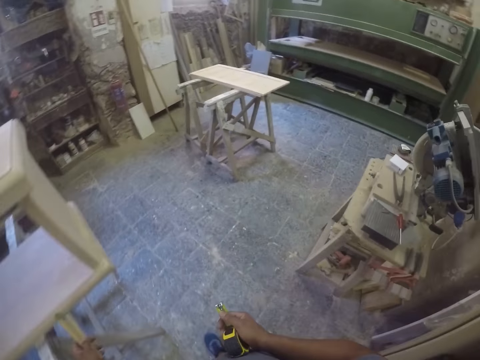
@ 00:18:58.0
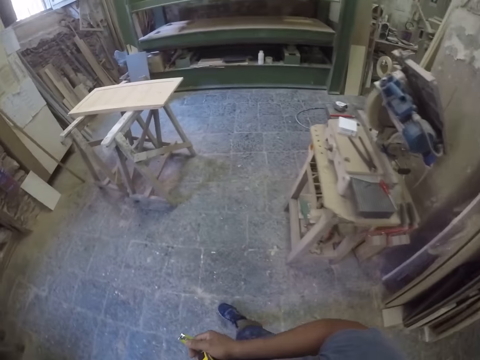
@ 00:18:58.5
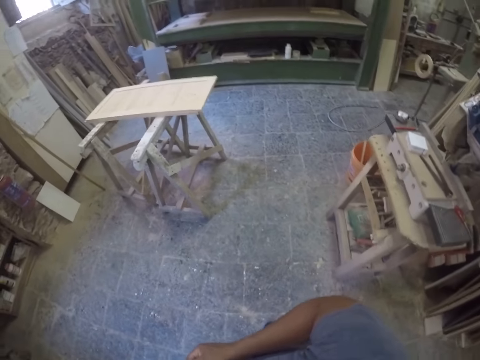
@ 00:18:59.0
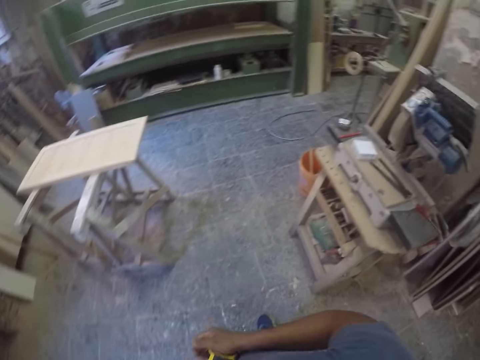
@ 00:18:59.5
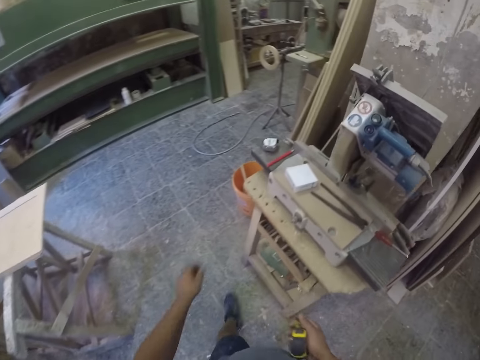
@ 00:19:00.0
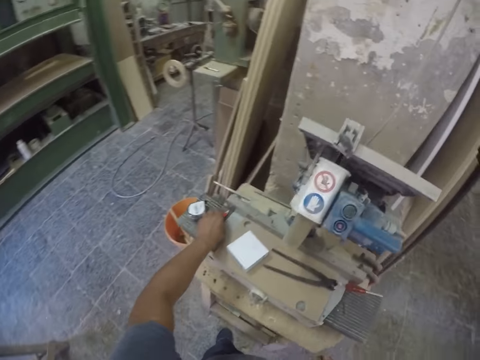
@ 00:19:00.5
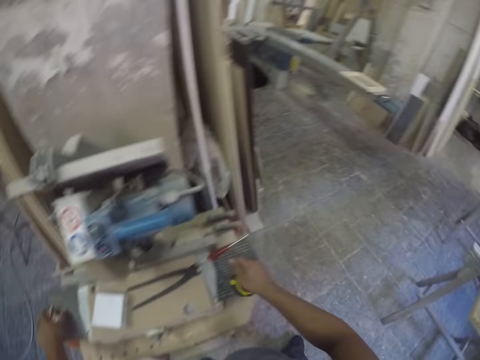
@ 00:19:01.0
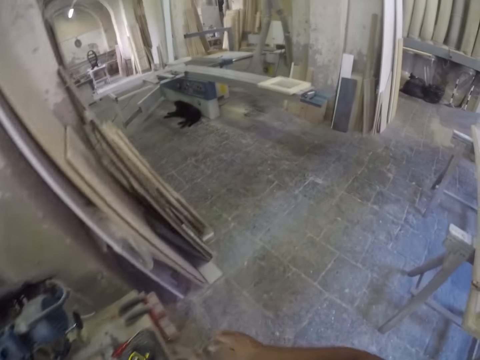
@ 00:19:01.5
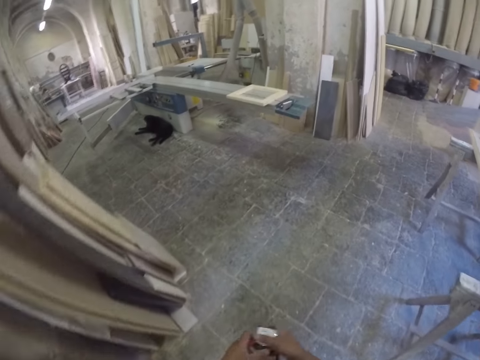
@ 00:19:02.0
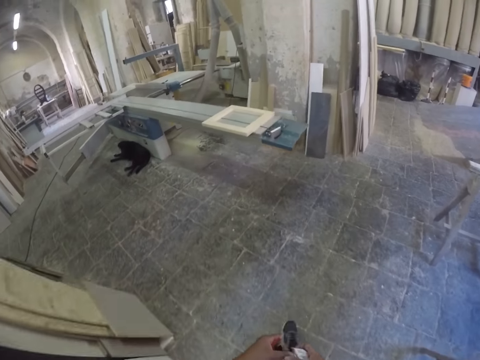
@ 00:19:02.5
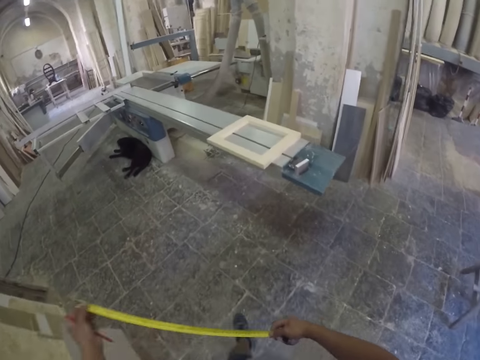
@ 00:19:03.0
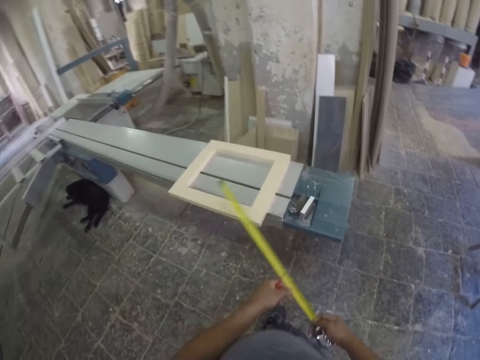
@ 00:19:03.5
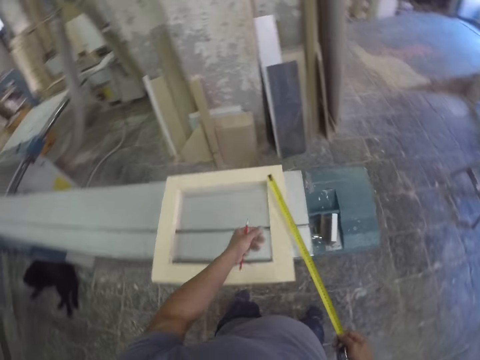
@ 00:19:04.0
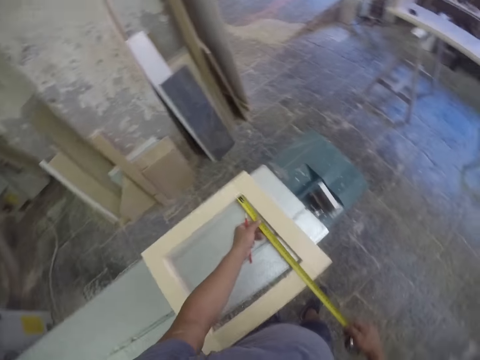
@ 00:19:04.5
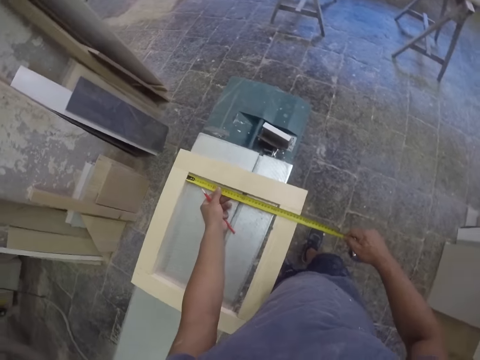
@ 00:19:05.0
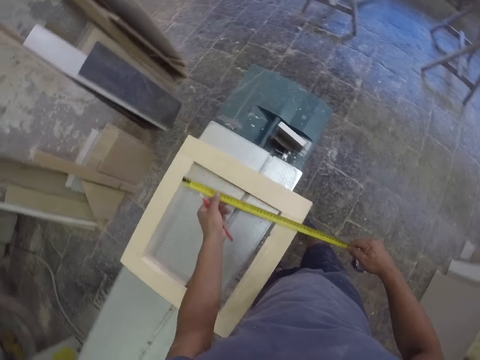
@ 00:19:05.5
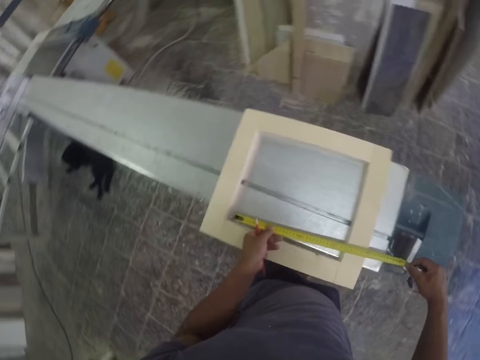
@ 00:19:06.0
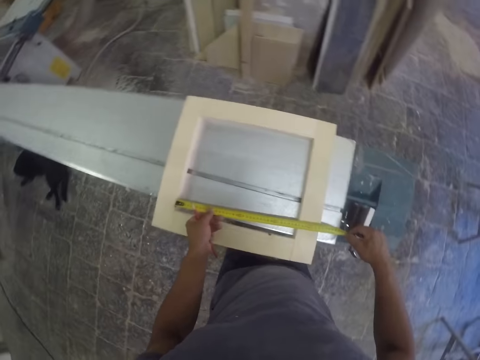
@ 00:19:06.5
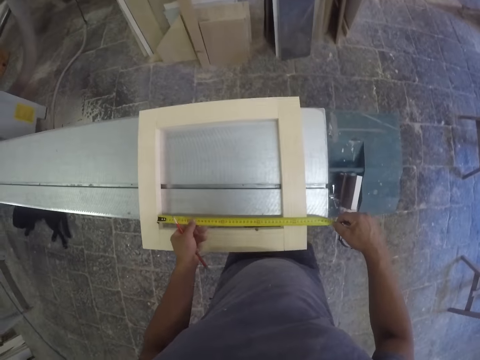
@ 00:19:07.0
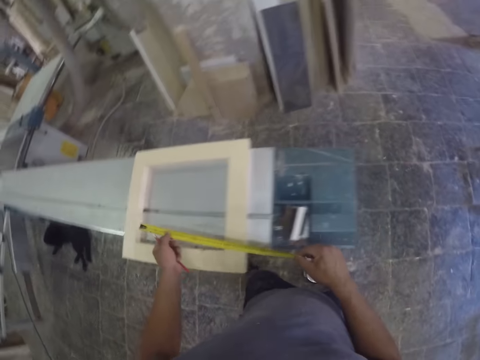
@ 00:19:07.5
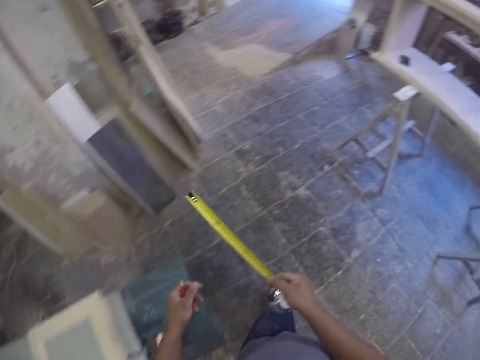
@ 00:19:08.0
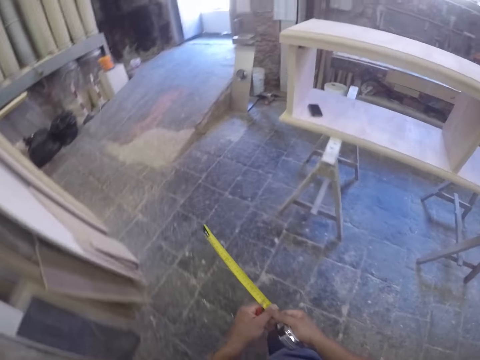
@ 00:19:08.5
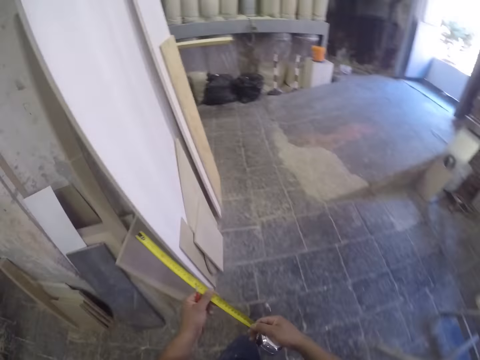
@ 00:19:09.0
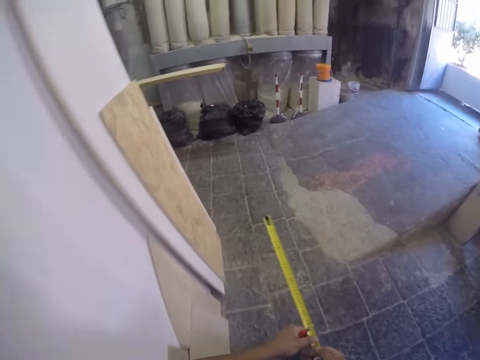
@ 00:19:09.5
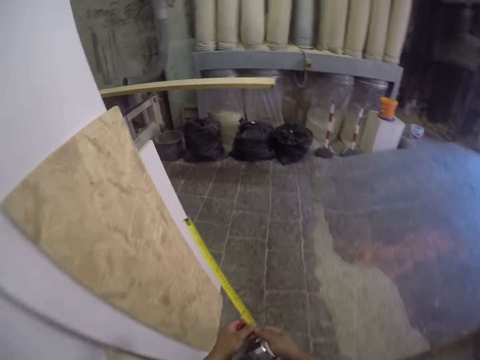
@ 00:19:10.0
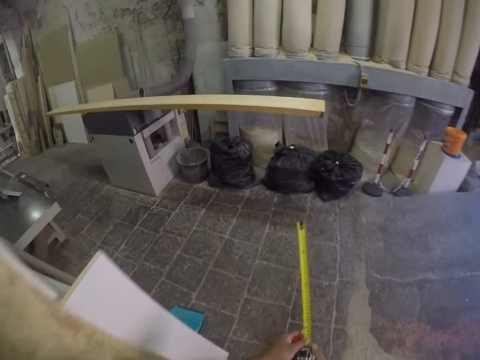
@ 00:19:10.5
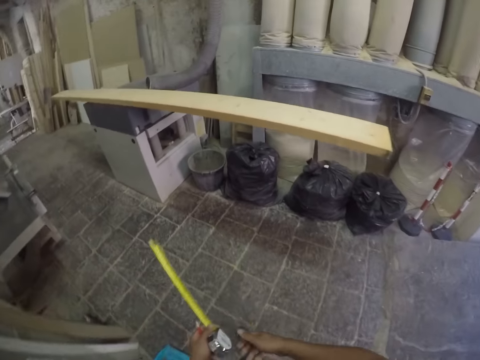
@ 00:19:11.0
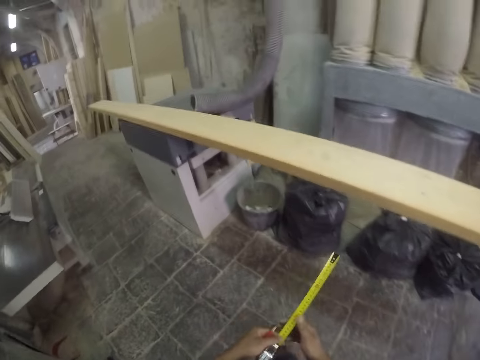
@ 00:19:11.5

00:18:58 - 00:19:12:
The camera wearer puts the measuring tape on a table. They walk around the workshop. They measure the wooden square with the tape. They walk away from the wooden square.

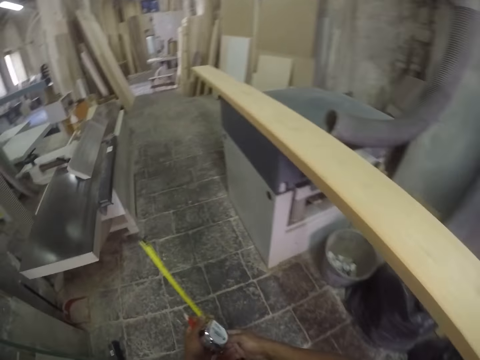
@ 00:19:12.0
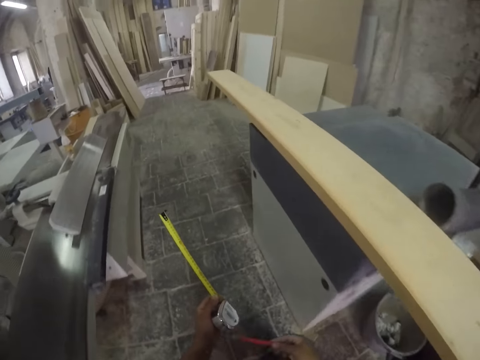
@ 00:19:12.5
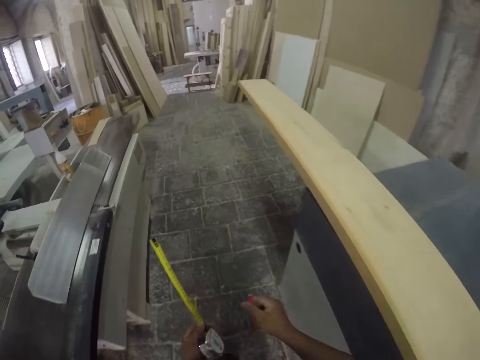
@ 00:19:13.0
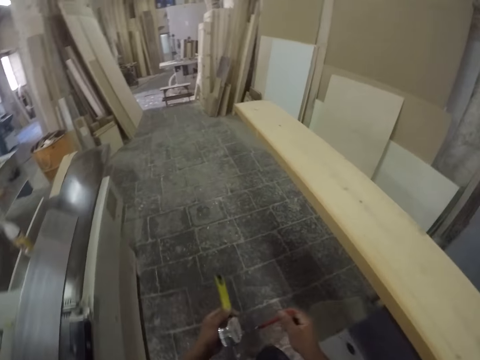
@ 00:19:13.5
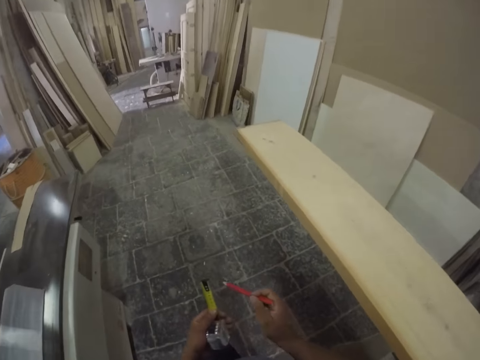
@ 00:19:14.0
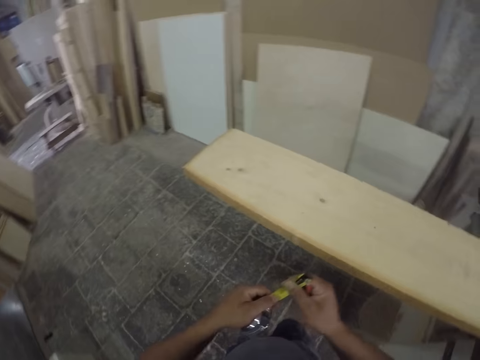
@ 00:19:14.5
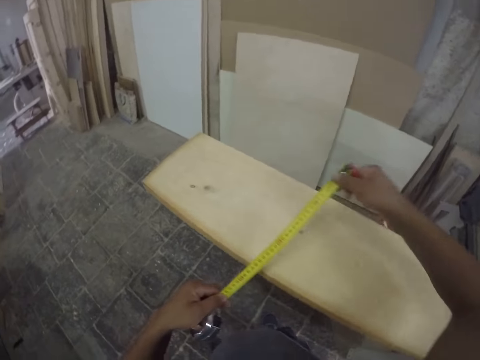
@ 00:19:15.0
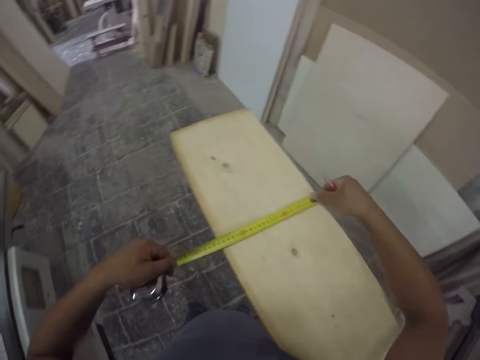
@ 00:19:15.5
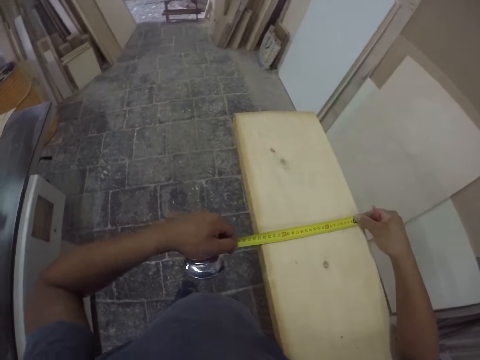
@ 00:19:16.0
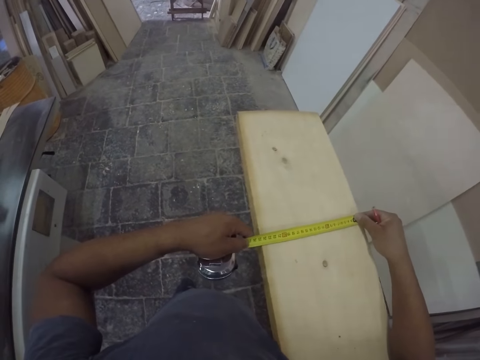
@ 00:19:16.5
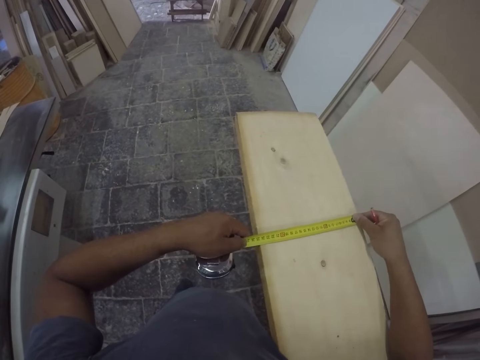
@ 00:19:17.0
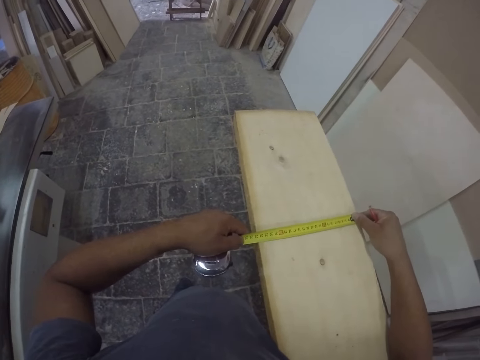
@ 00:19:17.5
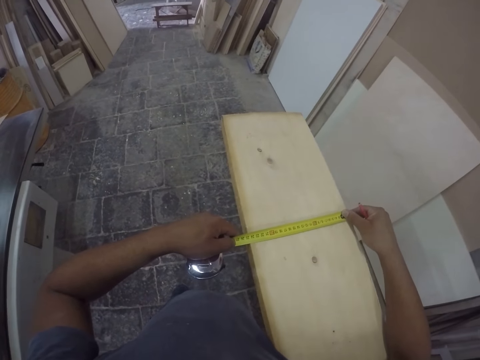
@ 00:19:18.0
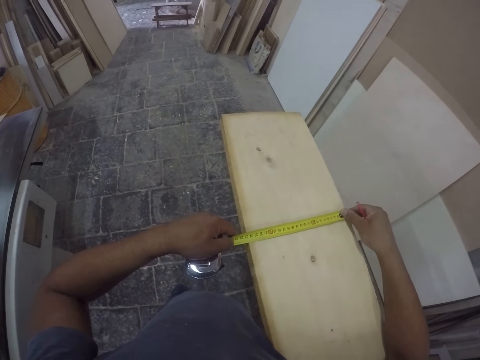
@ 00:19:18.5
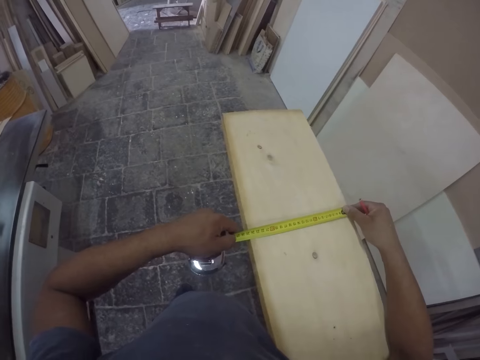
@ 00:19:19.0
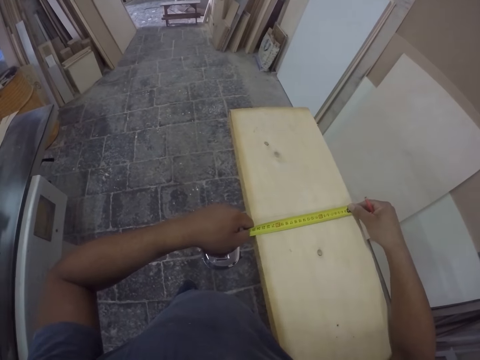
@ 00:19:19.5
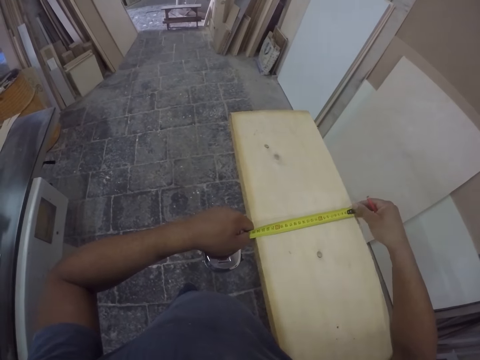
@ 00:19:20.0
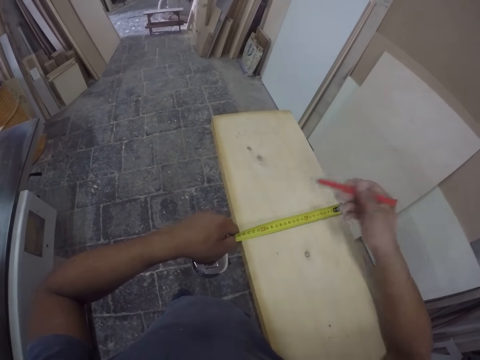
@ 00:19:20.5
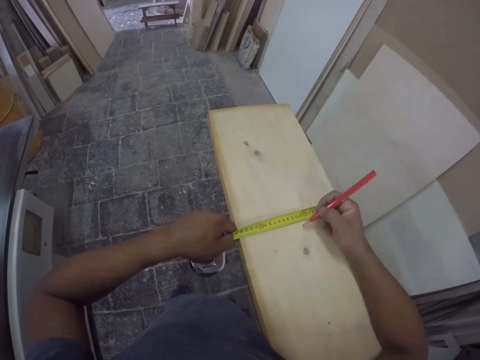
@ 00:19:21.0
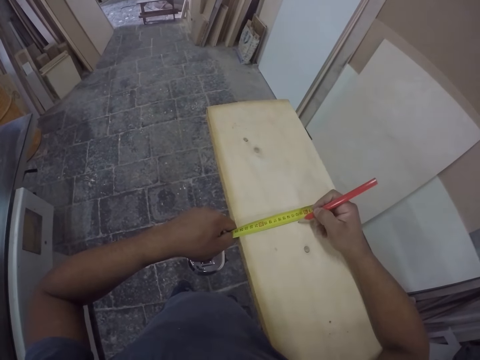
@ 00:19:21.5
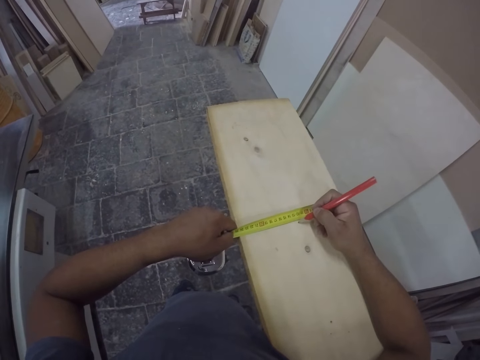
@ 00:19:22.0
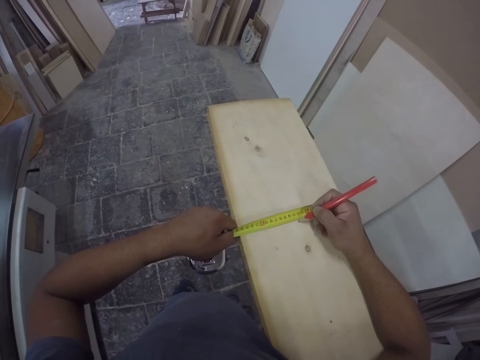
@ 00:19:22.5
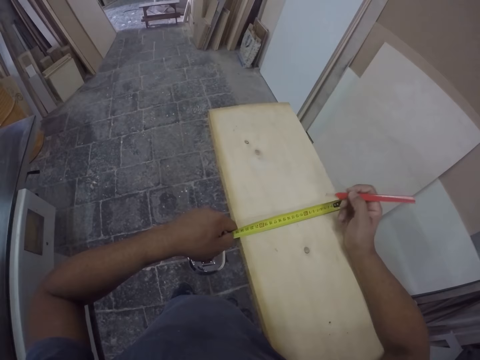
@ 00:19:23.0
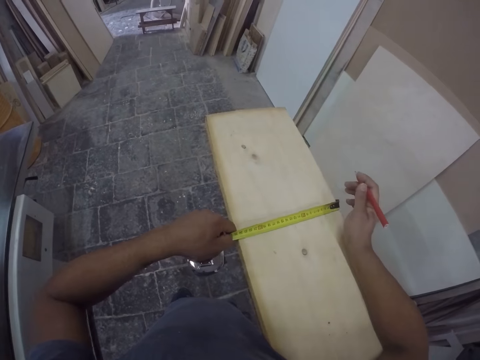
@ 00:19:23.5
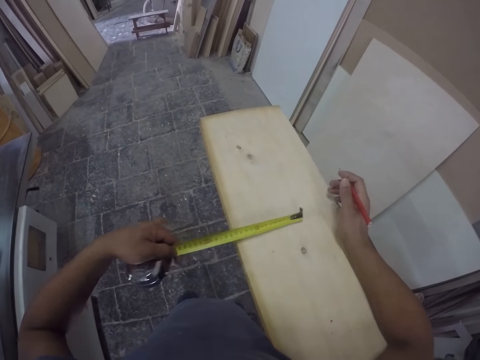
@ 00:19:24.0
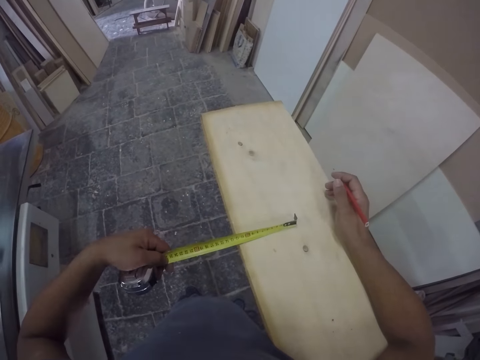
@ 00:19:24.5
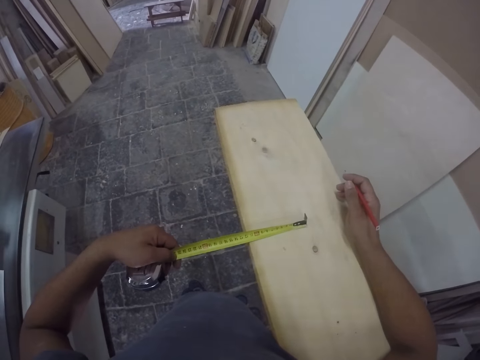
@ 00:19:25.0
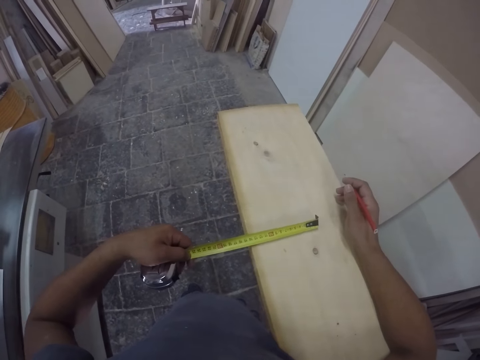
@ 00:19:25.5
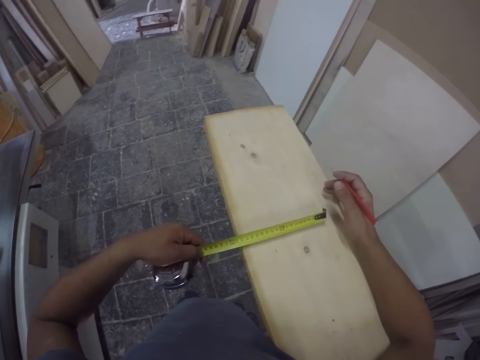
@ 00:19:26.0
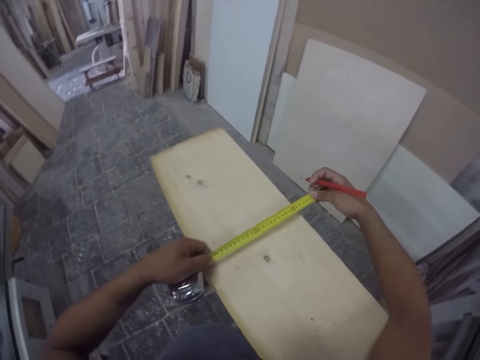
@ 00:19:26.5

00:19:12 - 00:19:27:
The camera wearer walks around the workshop. They measure the wood plank with a tape. They write on the wood plank with a pencil. They pull the pencil off the wood plank. They pull the tape. They measure the wood plank with the tape.
